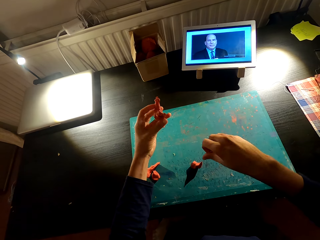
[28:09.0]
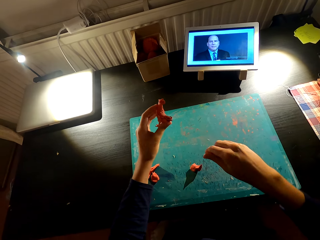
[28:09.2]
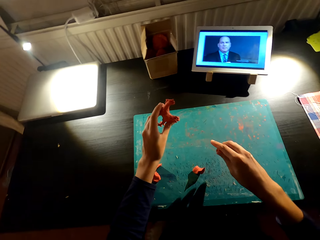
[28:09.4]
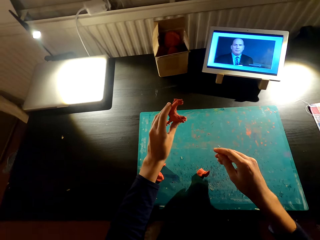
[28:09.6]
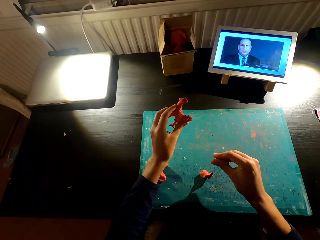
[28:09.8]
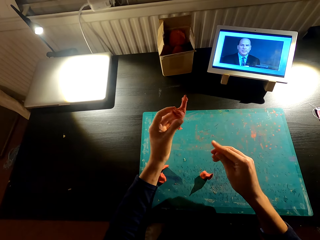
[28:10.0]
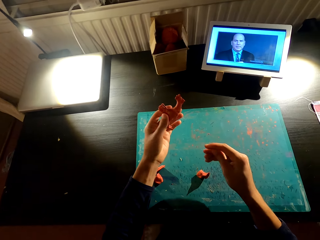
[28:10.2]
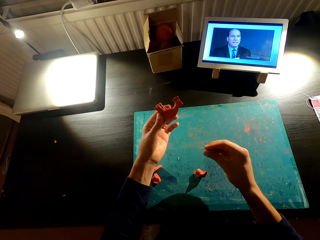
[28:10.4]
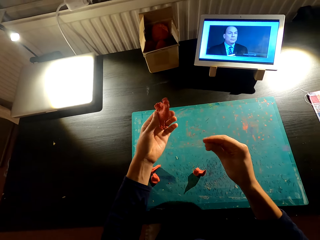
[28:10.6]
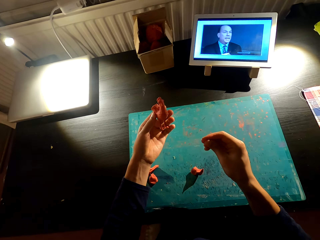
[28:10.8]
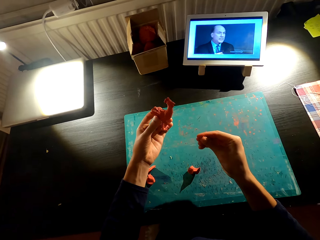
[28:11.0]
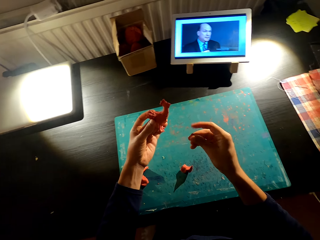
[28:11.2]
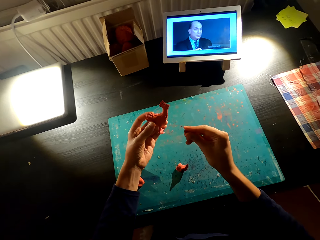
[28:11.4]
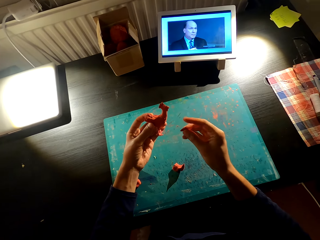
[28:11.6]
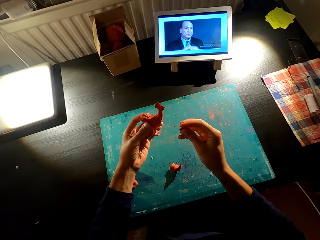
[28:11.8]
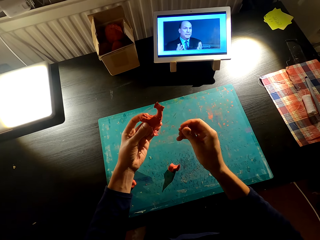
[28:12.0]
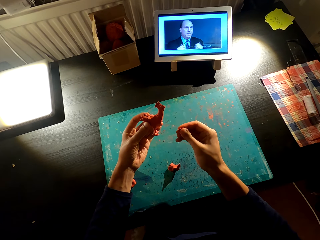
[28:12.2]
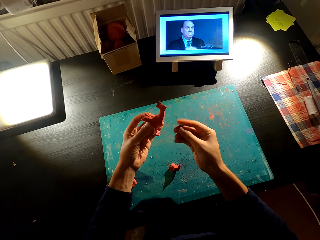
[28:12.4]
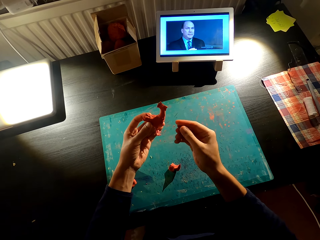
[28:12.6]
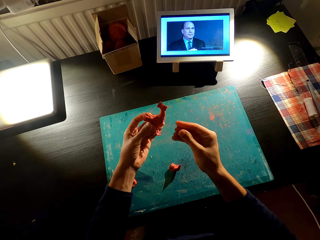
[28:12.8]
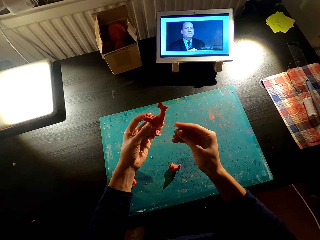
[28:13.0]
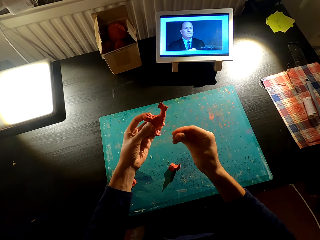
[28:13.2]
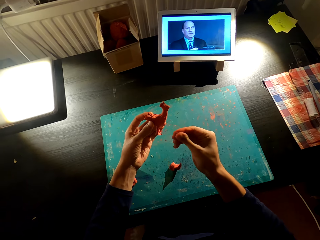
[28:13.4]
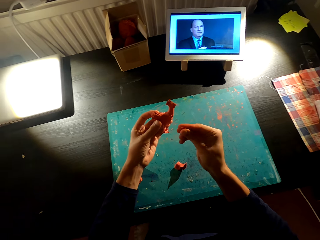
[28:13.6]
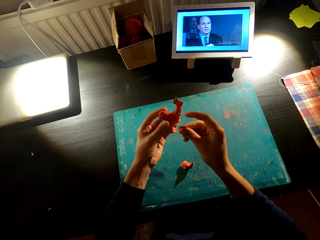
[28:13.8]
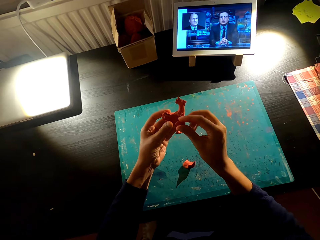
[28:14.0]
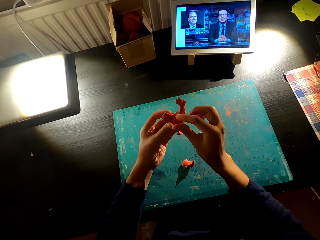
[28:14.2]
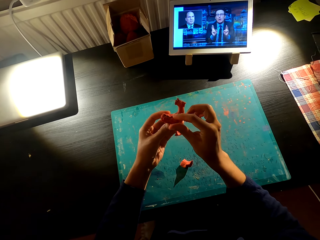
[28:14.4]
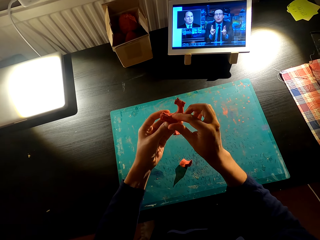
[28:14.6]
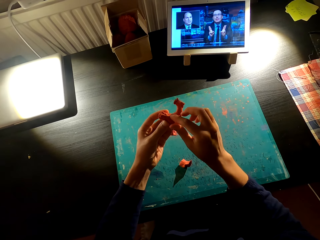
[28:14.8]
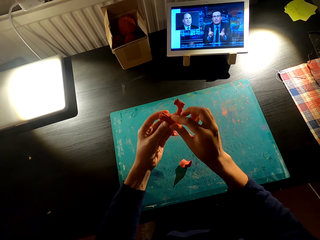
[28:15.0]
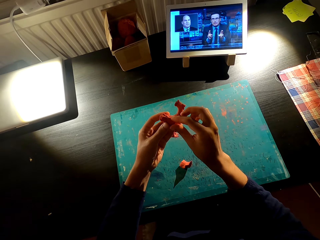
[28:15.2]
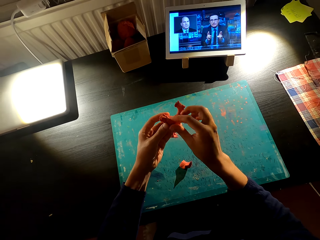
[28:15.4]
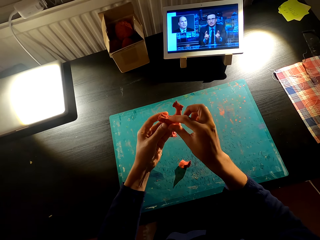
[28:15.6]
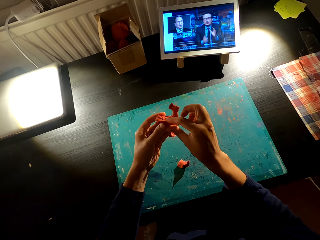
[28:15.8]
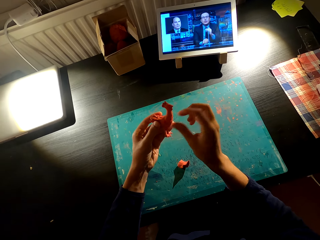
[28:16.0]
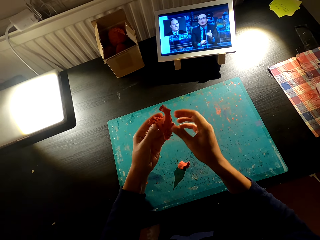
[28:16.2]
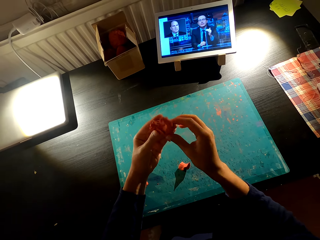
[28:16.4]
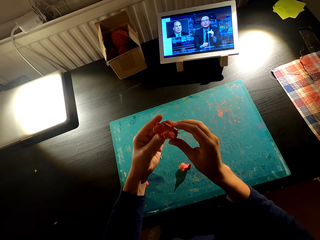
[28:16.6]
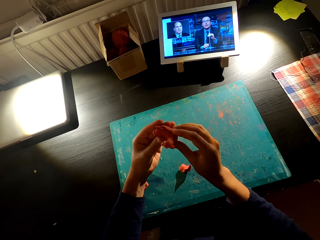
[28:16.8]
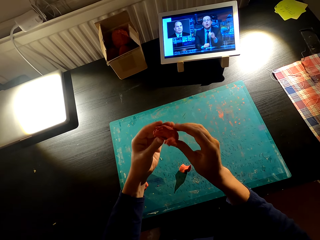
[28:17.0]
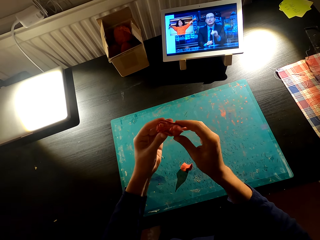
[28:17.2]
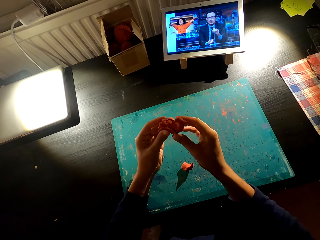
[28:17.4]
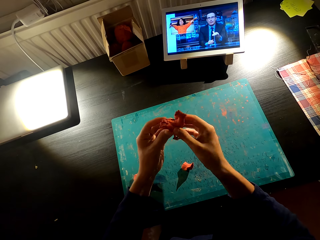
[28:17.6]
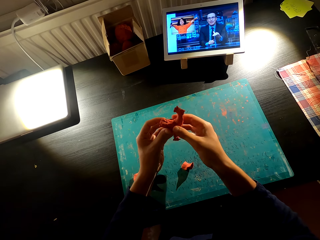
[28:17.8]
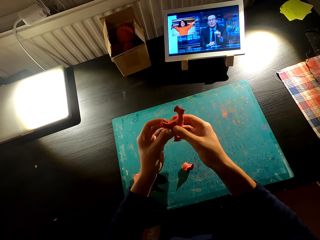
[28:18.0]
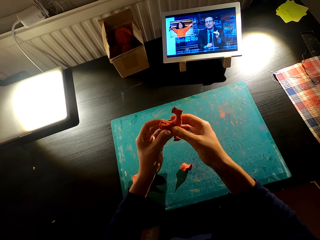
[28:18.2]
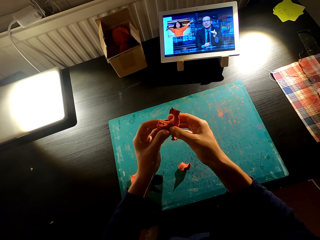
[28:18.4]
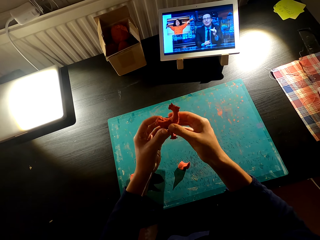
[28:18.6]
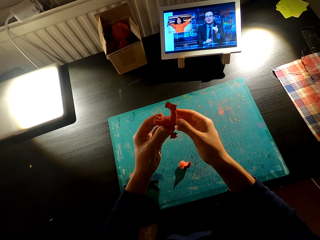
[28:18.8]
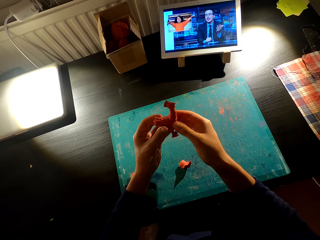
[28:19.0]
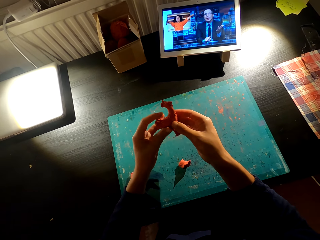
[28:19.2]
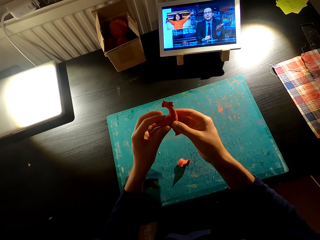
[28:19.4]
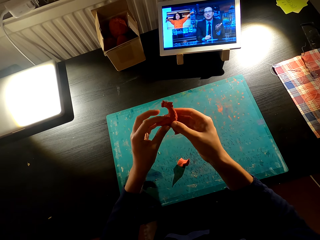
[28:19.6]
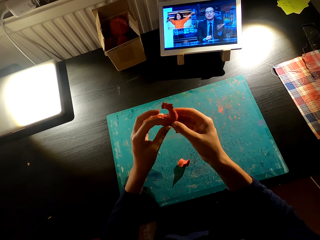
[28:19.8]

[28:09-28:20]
The camera wearer molds something with the left hand. They mold a chicken with clay plasticine. They fix something on something with the right hand. They check the molded chicken.

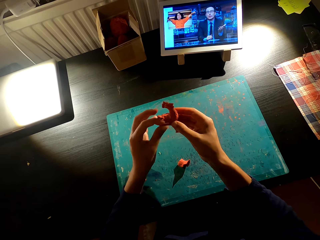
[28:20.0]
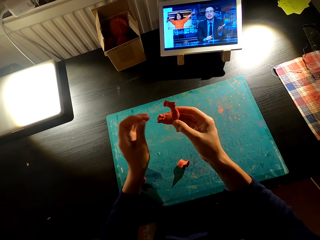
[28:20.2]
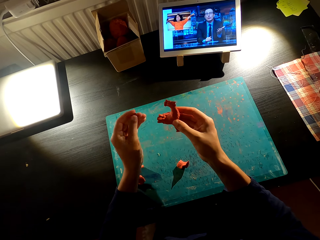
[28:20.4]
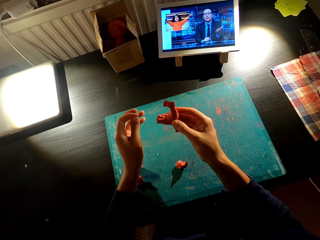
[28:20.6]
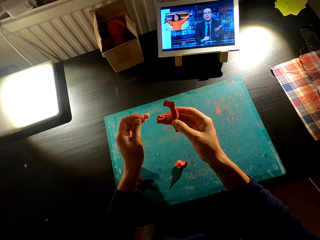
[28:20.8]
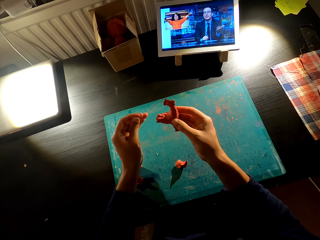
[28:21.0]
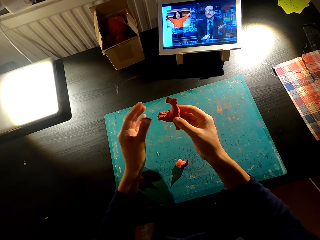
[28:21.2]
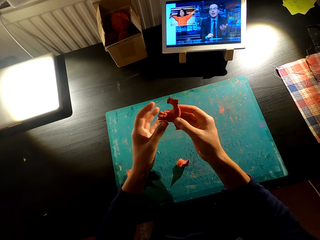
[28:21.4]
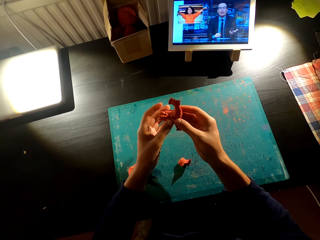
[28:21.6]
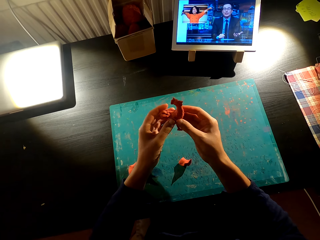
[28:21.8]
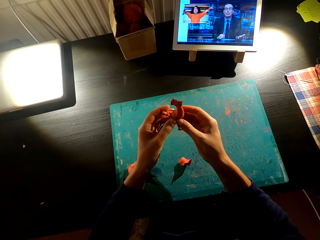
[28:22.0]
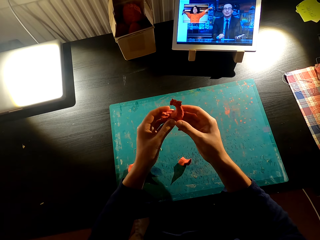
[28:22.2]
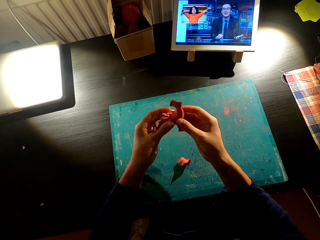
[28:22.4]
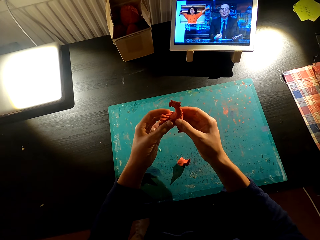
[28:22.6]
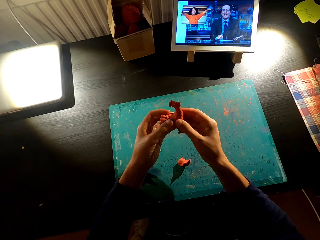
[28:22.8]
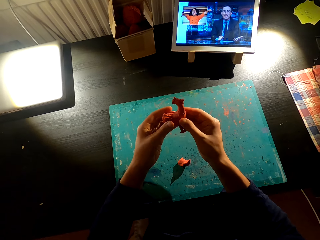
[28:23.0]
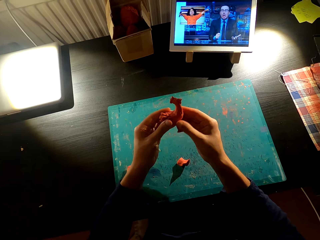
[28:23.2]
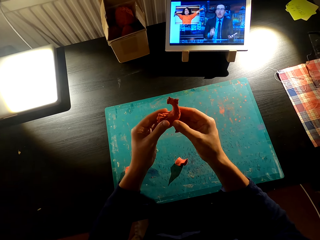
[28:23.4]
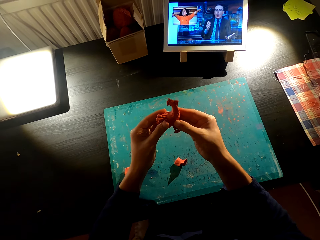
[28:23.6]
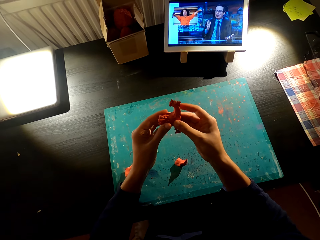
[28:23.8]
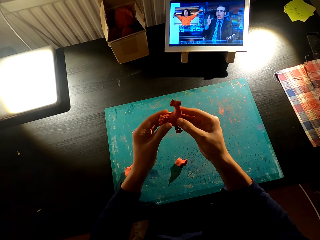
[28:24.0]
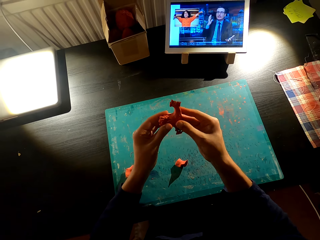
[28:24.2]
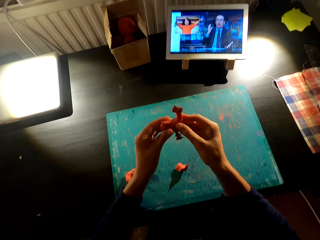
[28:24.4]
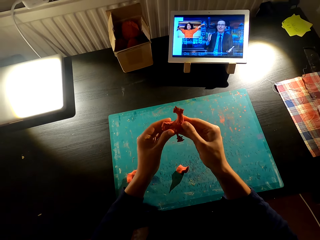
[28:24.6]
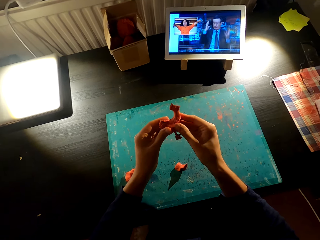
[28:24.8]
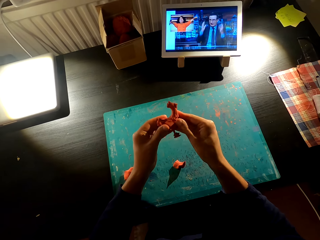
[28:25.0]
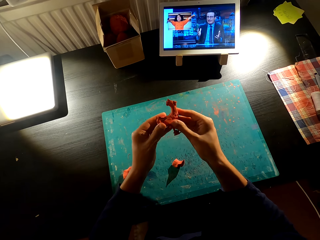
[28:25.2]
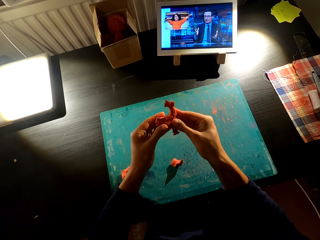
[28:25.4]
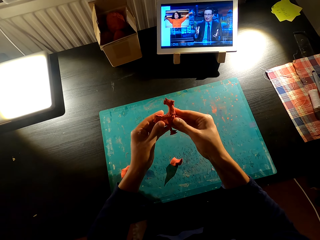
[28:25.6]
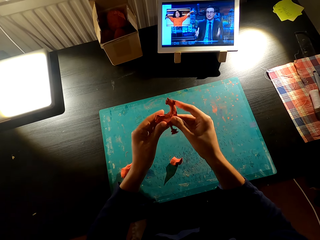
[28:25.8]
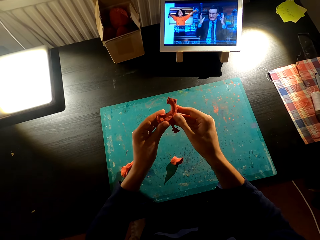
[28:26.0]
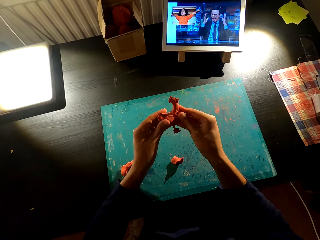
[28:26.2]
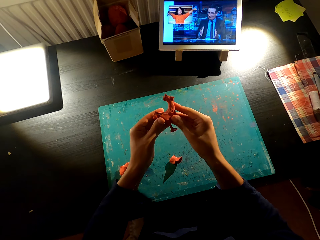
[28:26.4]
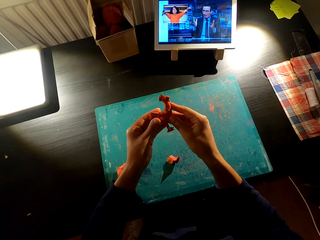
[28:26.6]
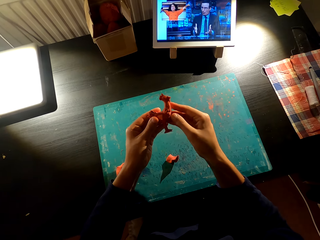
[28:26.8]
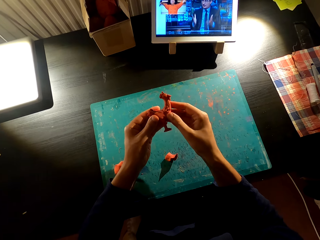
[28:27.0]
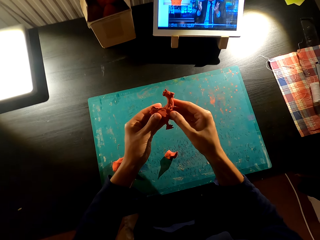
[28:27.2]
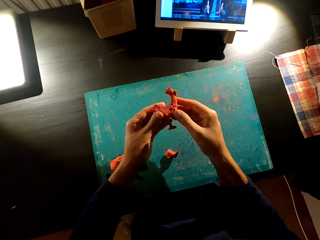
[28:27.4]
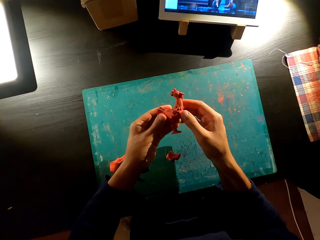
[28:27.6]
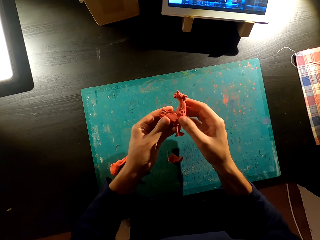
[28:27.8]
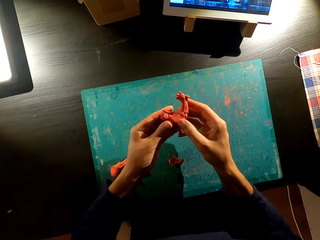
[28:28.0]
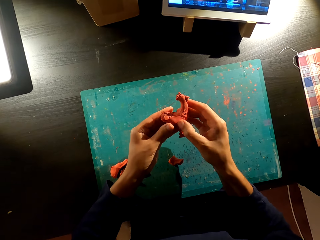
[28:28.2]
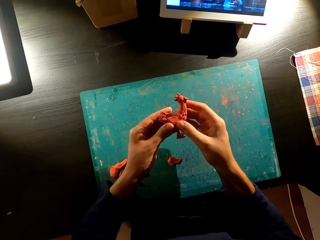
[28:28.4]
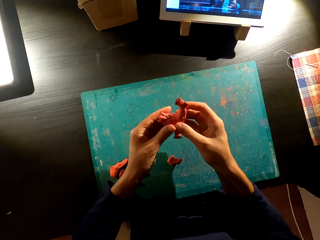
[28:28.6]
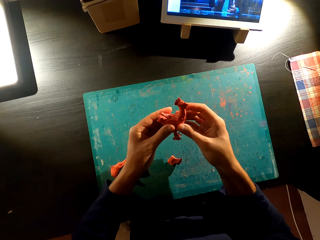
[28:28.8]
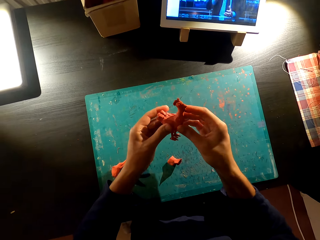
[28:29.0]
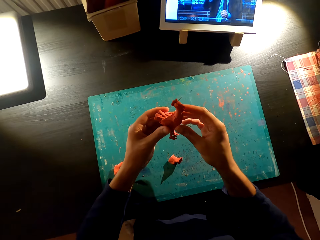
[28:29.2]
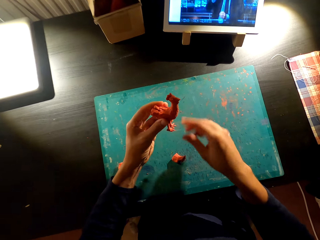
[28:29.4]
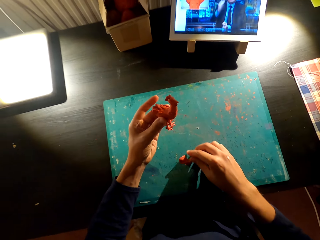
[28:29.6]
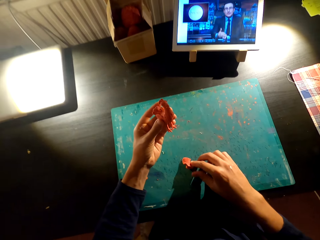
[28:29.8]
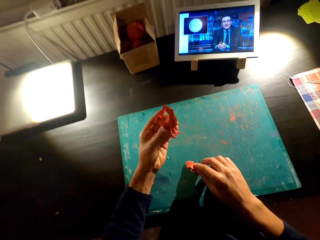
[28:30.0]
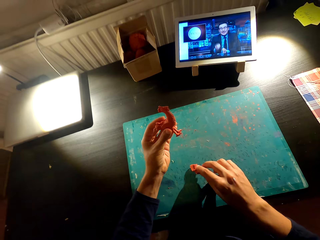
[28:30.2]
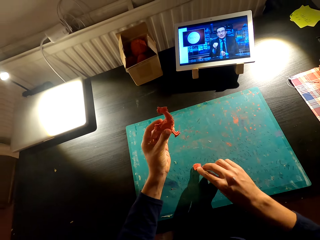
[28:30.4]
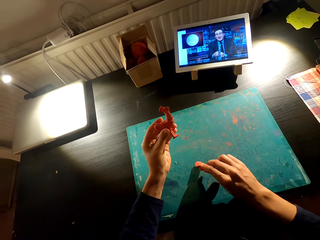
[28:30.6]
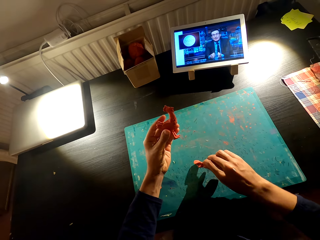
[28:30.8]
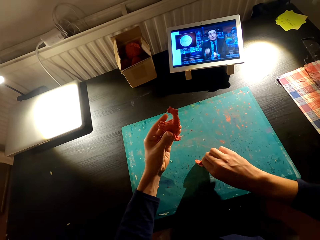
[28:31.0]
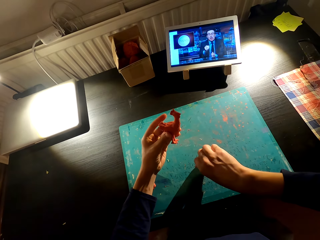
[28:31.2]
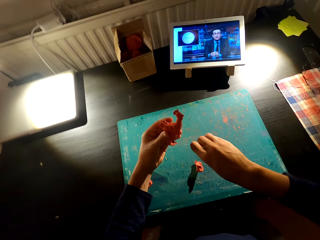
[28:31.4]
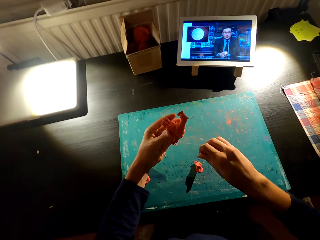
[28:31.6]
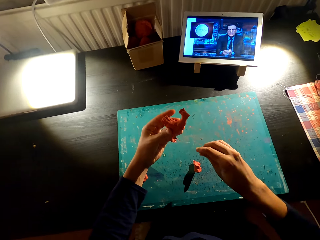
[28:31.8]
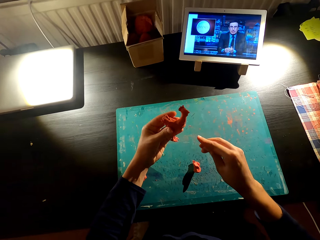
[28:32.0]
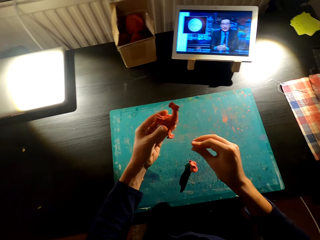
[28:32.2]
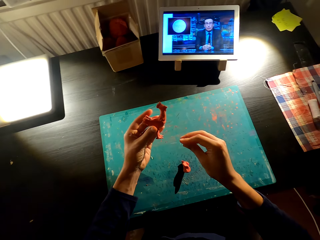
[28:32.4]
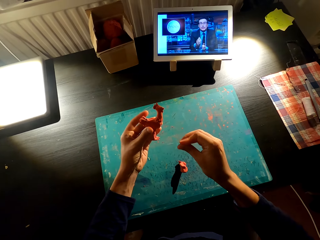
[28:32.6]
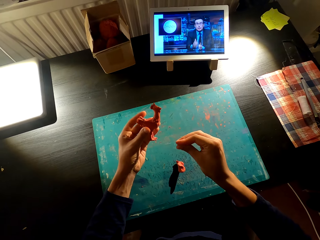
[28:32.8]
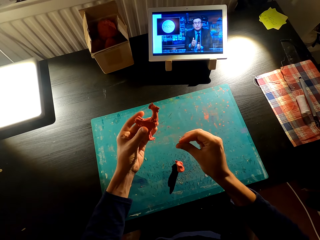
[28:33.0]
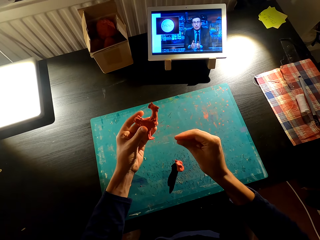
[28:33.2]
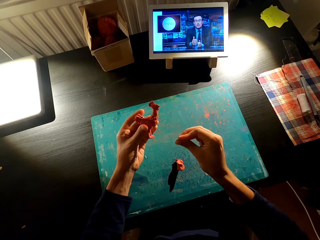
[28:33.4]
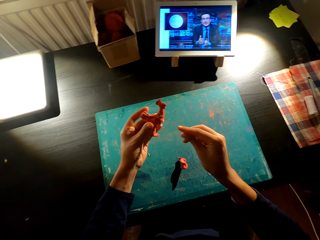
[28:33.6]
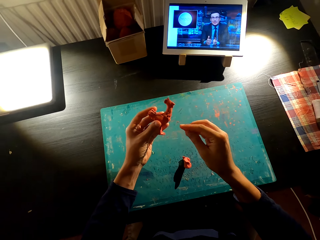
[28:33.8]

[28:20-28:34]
The camera wearer does something on the left hand. They mold a chicken with clay plasticine. They fix something on something with the right hand. They cut plasticine from the one on the table. They mold something with the left hand.
